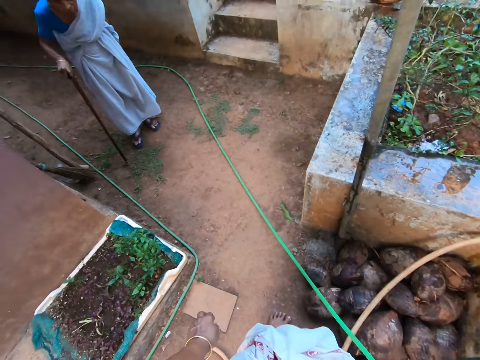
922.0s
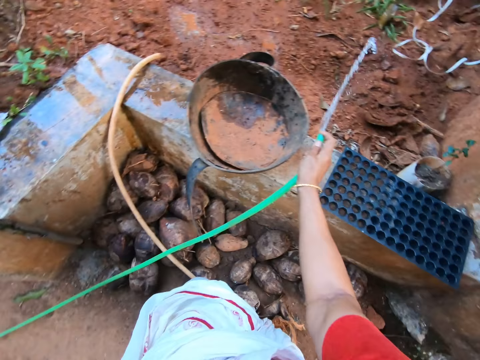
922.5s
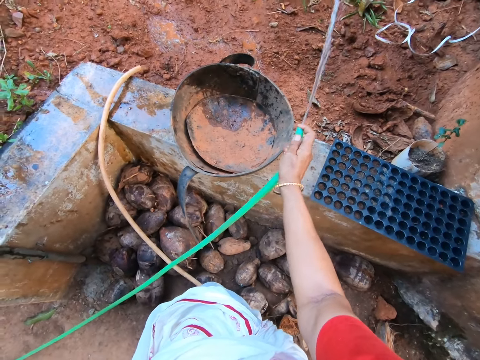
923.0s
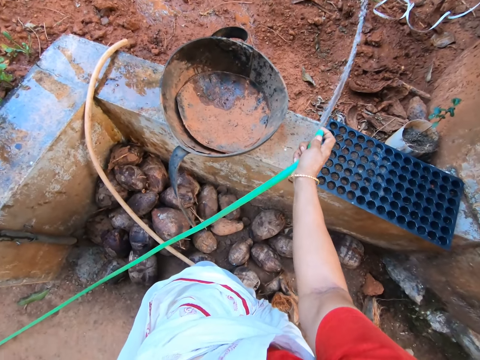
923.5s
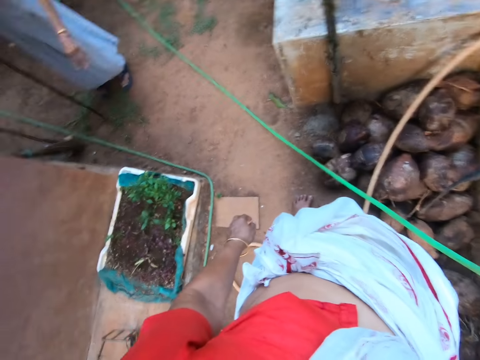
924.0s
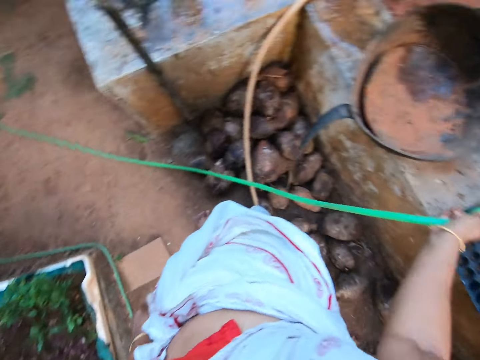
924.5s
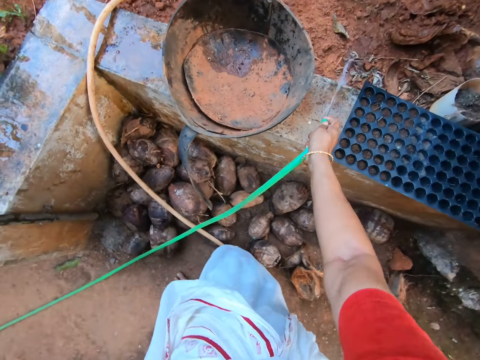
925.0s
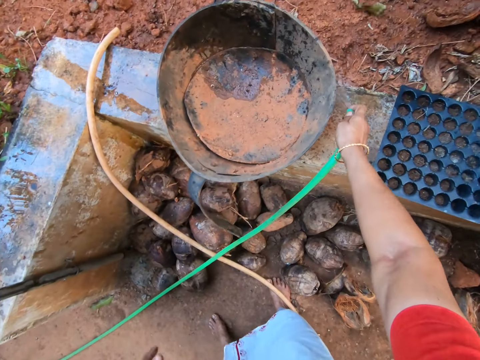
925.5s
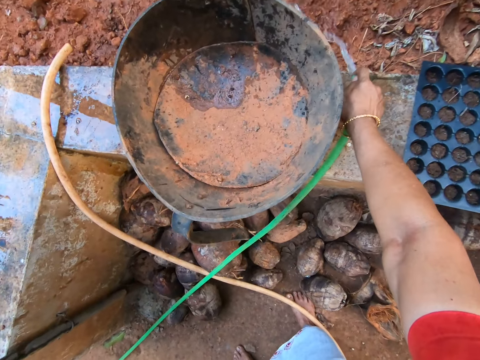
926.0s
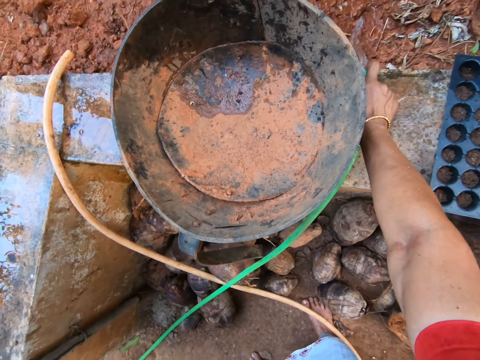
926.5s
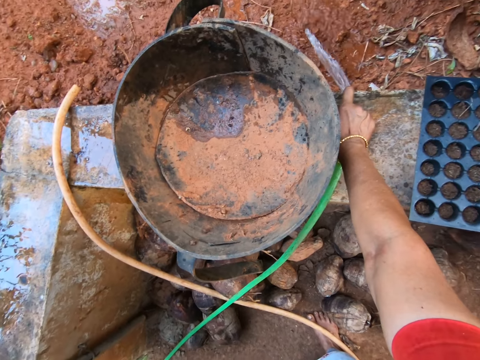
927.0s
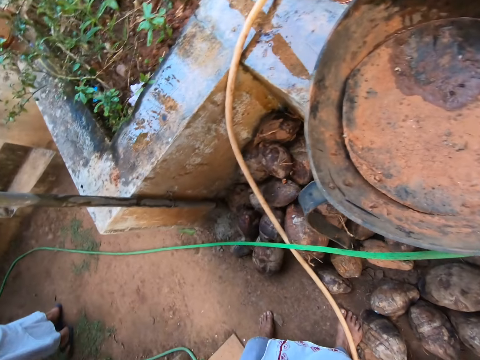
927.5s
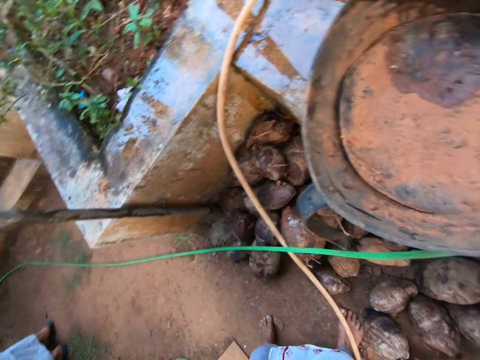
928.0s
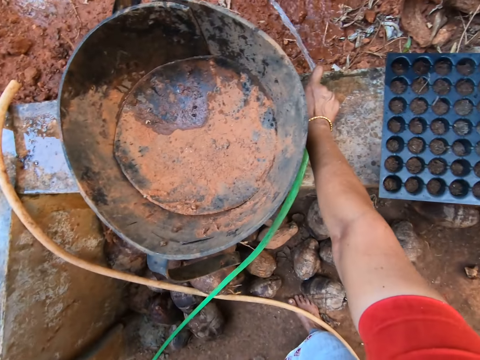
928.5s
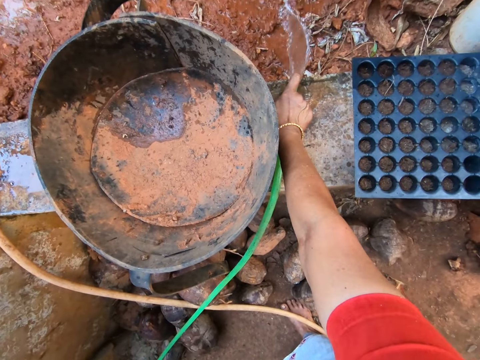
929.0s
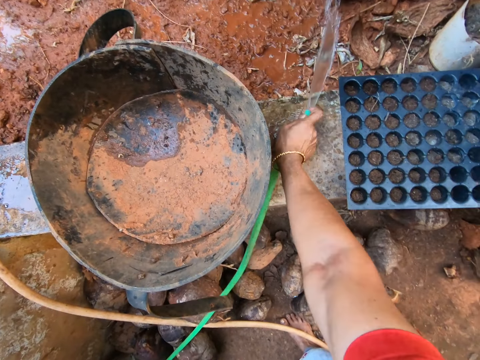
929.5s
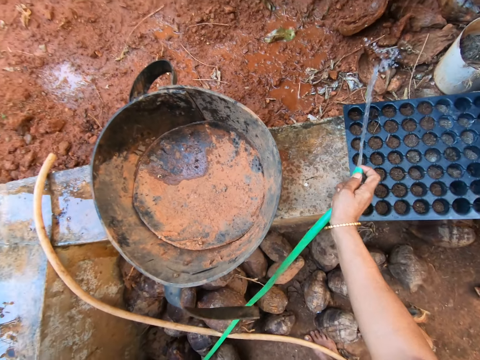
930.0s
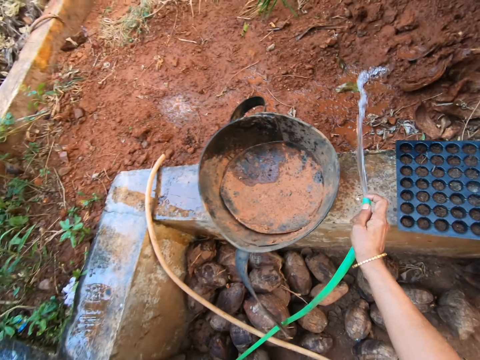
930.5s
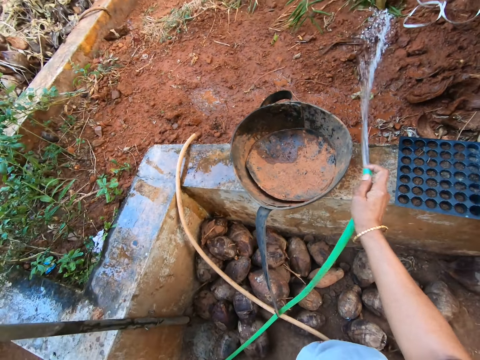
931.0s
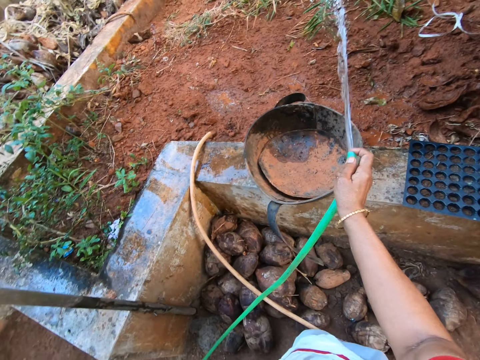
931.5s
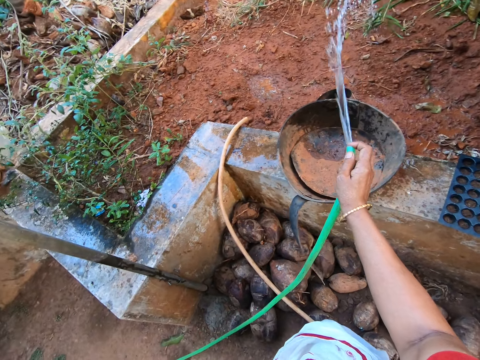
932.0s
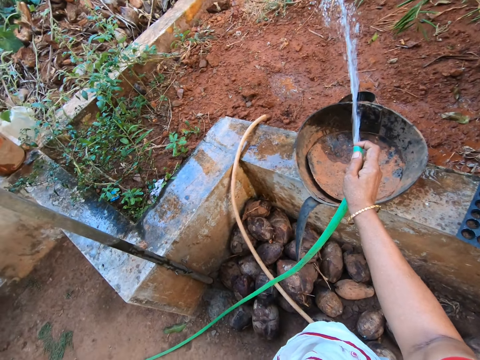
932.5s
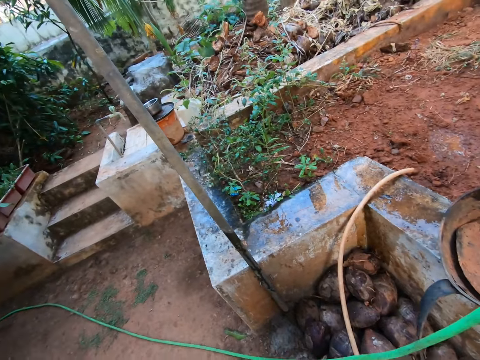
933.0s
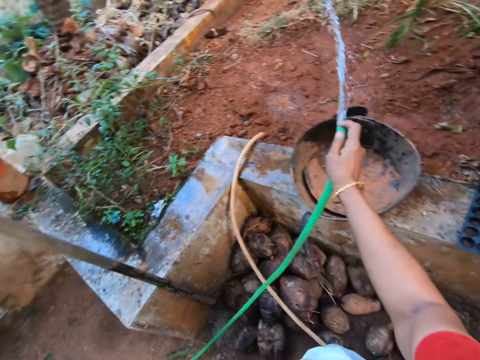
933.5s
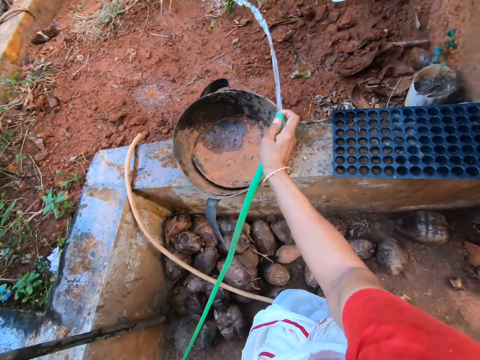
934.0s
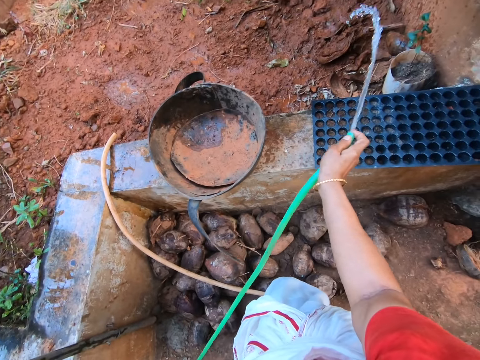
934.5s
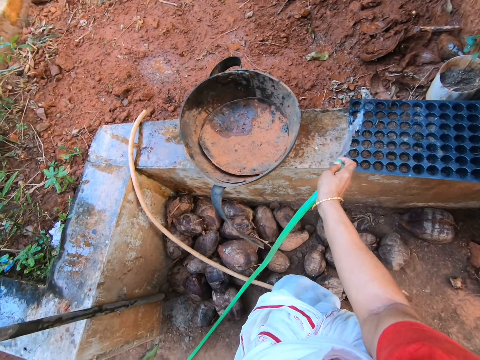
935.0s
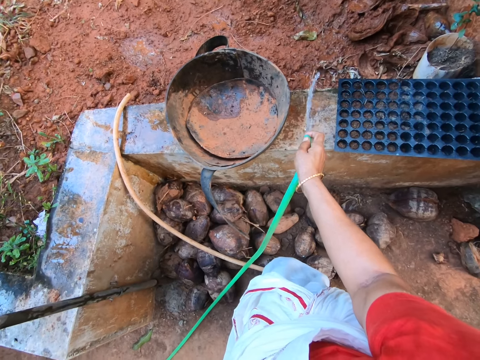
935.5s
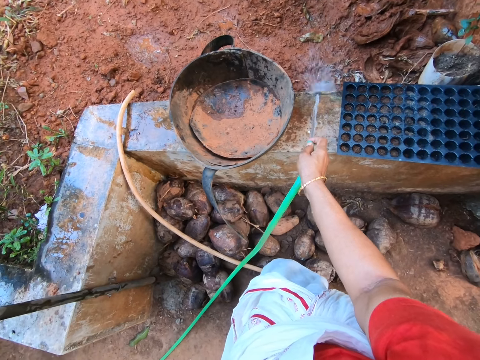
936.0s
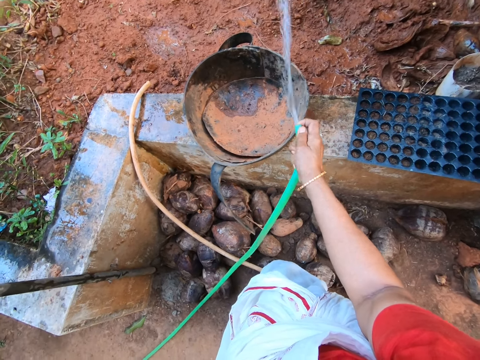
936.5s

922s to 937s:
The camera wearer waters the garden soil. They look at a woman. The woman converses with the camera wearer. The camera wearer converses with the woman. They put the water pipe down. They water the plant. They look around the compound.

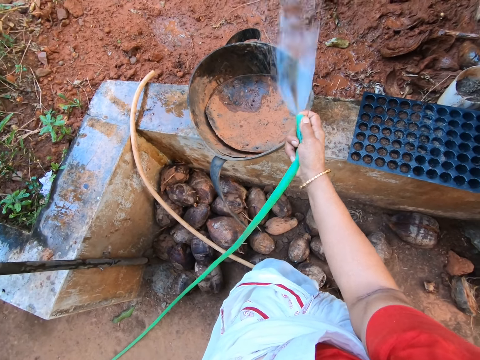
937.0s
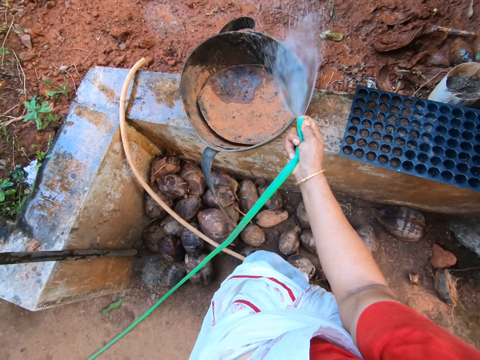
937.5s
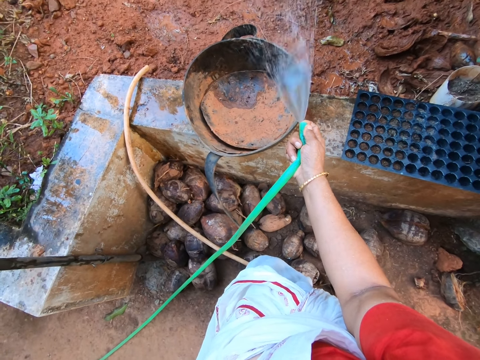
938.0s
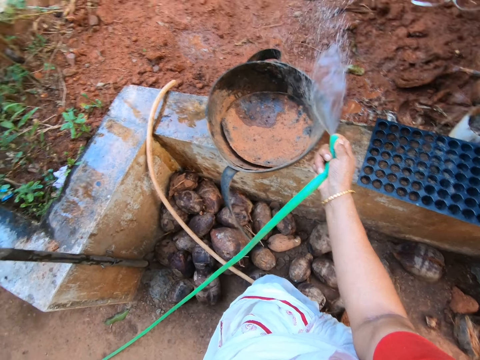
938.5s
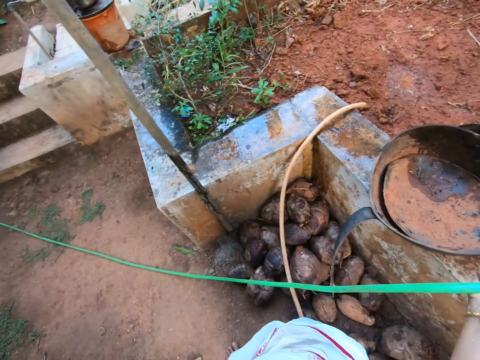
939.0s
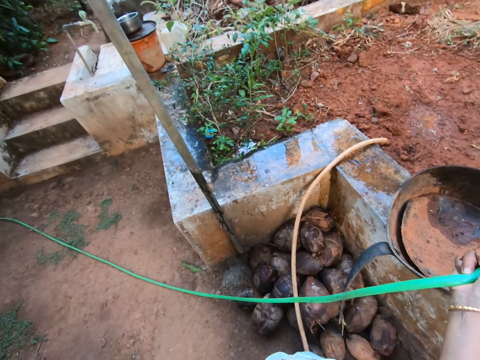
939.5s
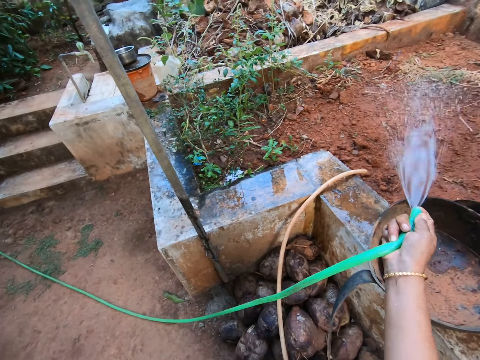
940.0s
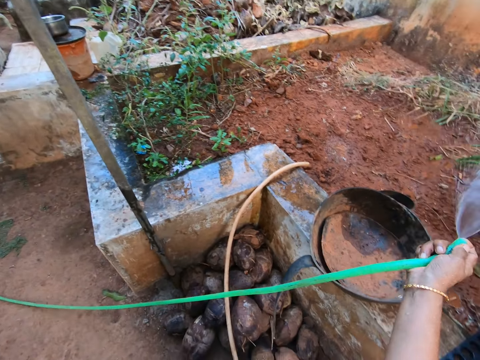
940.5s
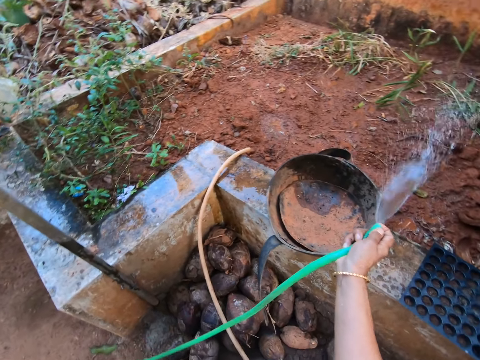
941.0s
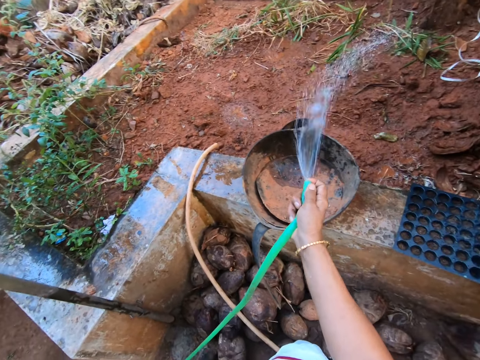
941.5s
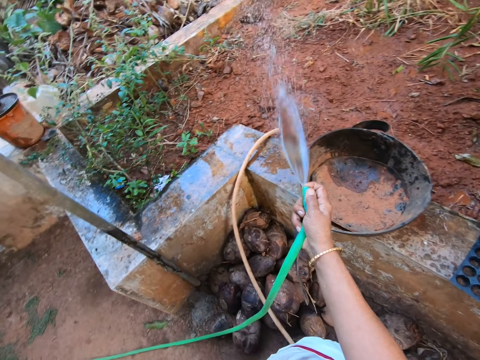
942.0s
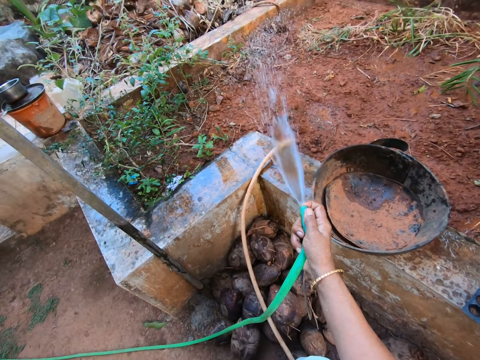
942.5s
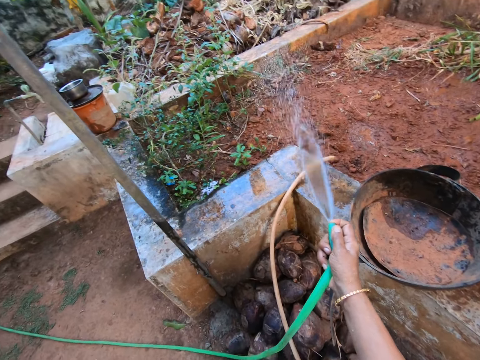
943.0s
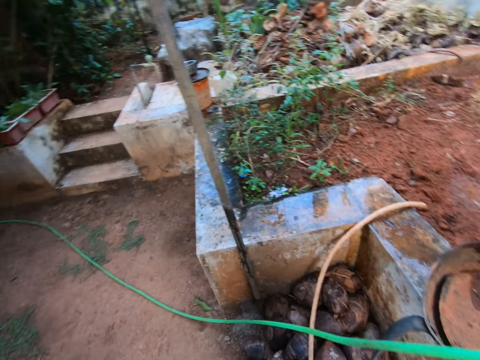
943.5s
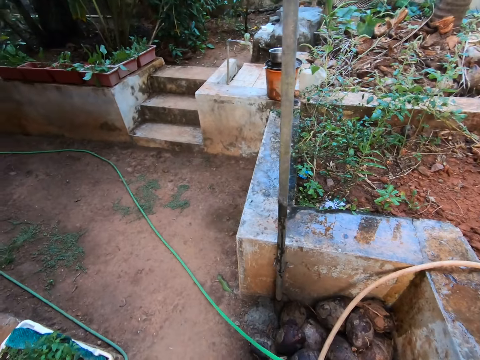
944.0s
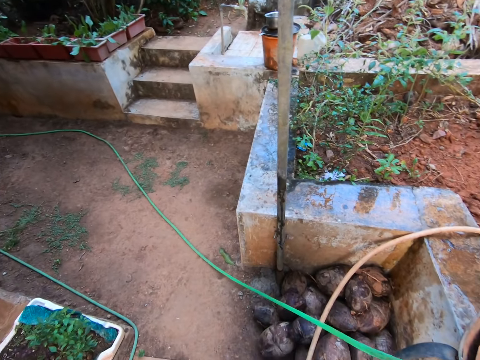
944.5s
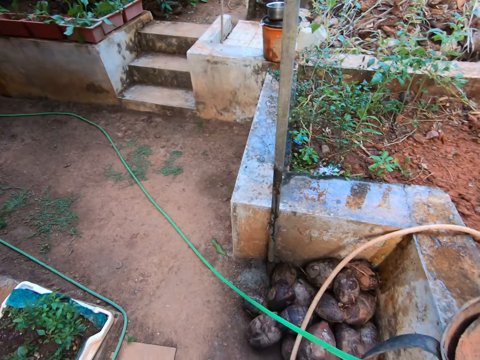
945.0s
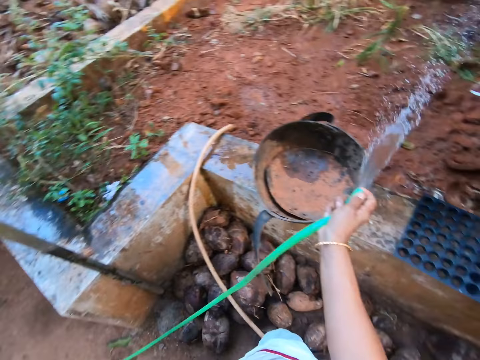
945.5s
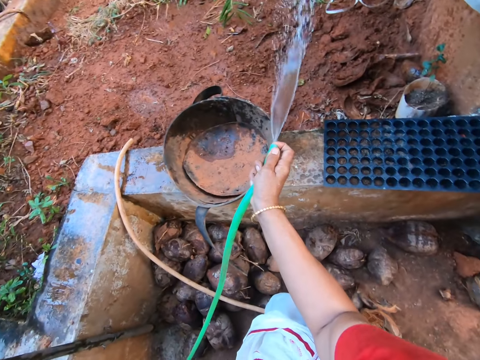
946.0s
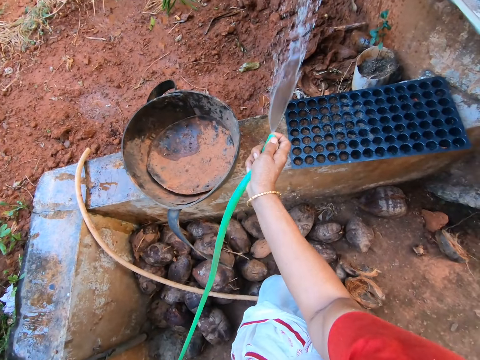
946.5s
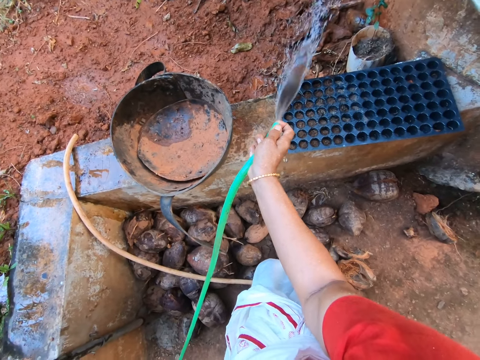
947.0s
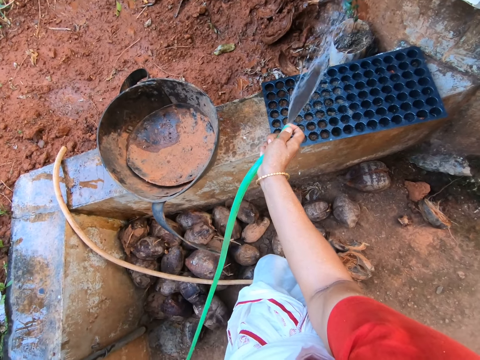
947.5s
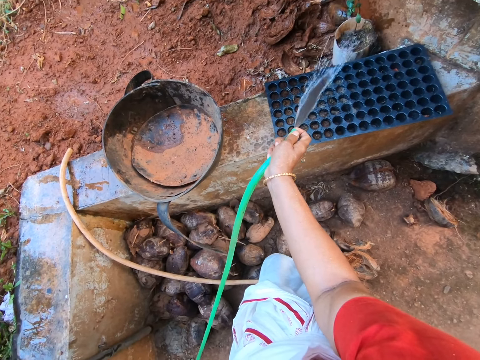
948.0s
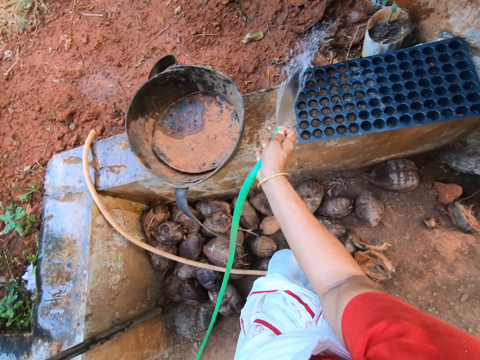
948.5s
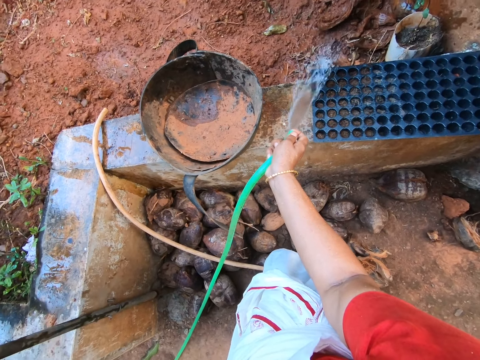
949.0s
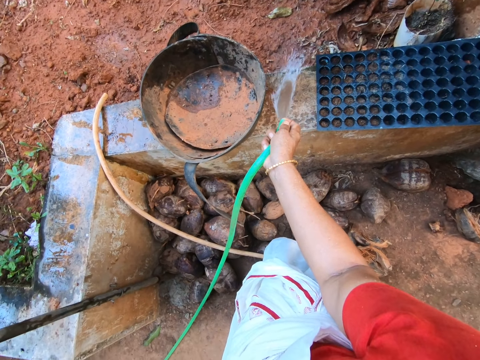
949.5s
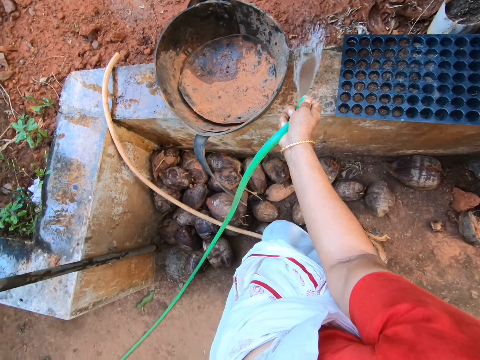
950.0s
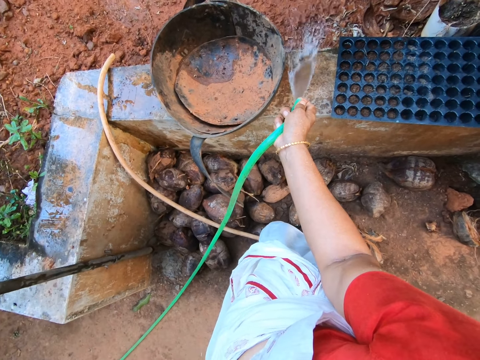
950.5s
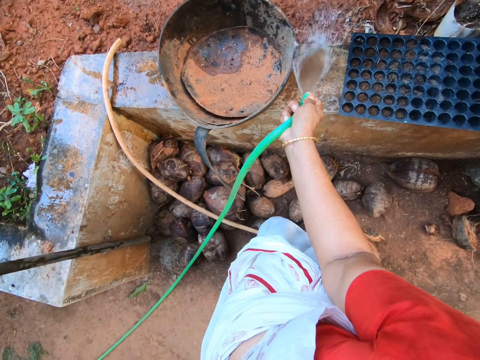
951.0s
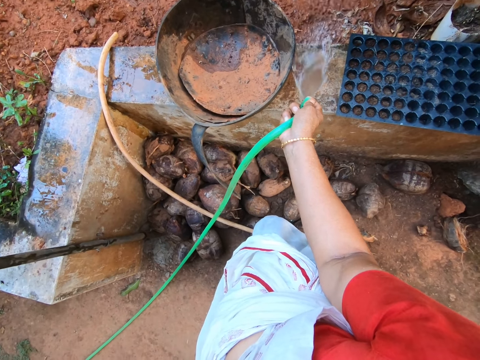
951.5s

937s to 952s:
The camera wearer converses with a woman. They water the plant.
